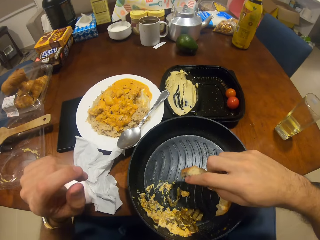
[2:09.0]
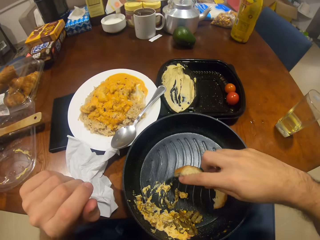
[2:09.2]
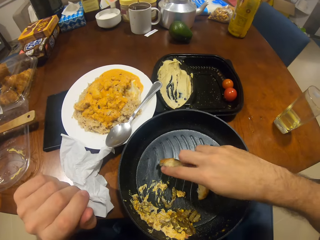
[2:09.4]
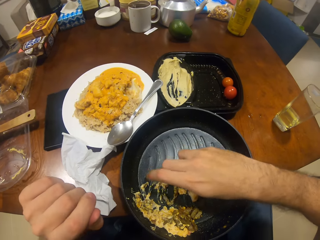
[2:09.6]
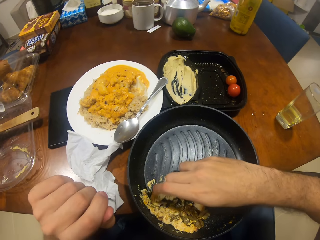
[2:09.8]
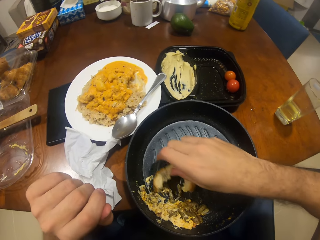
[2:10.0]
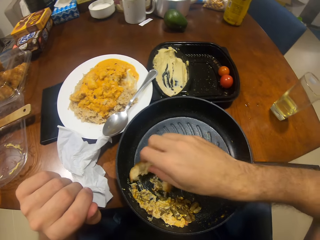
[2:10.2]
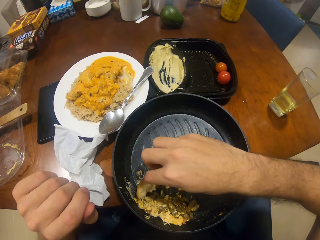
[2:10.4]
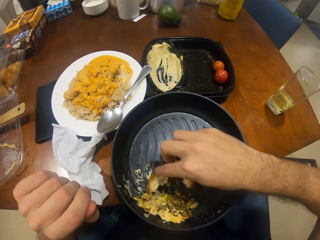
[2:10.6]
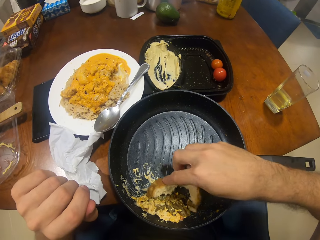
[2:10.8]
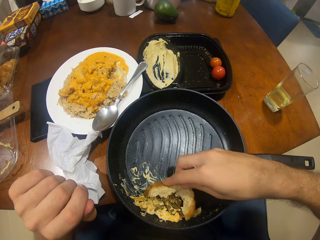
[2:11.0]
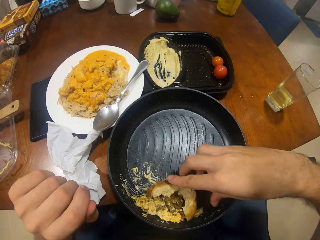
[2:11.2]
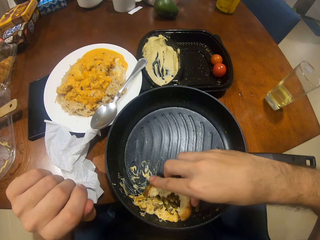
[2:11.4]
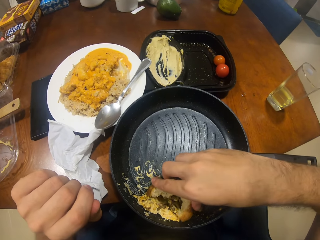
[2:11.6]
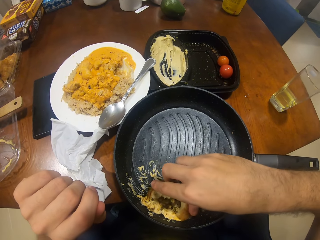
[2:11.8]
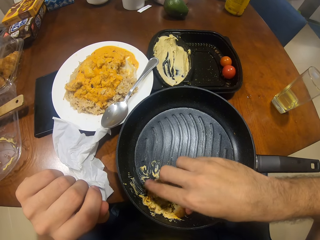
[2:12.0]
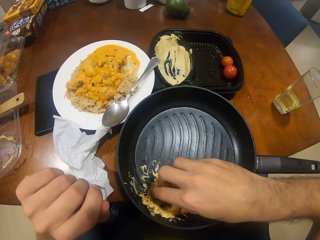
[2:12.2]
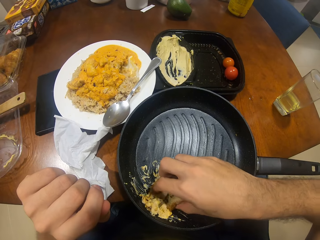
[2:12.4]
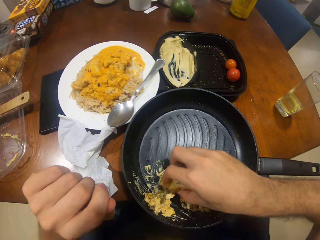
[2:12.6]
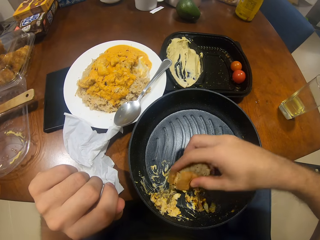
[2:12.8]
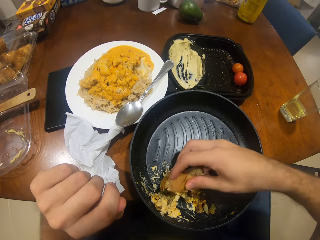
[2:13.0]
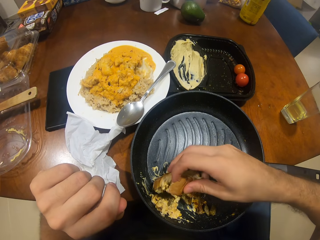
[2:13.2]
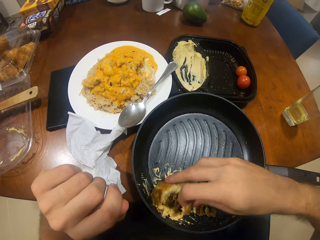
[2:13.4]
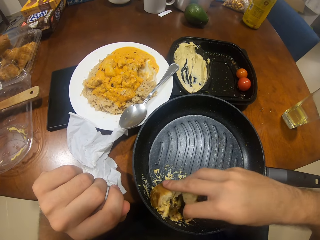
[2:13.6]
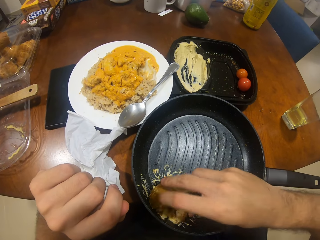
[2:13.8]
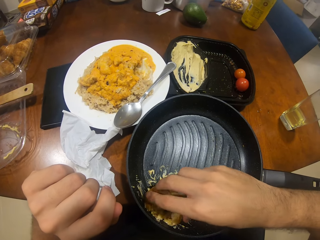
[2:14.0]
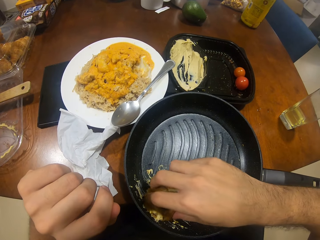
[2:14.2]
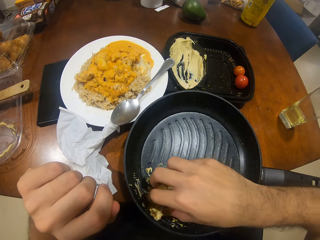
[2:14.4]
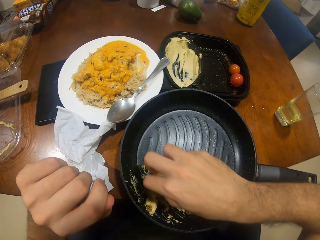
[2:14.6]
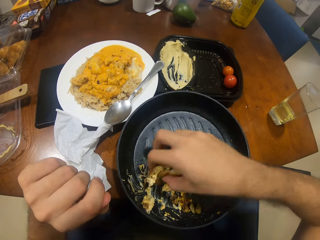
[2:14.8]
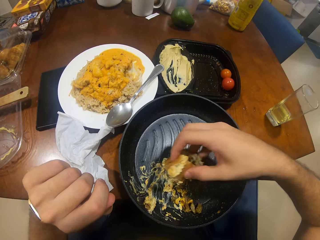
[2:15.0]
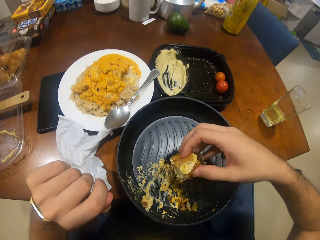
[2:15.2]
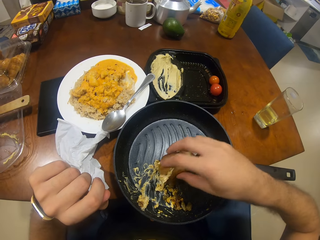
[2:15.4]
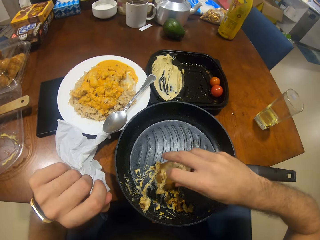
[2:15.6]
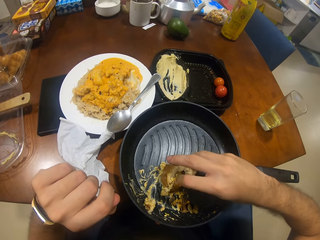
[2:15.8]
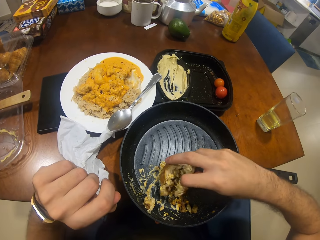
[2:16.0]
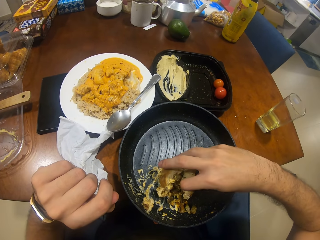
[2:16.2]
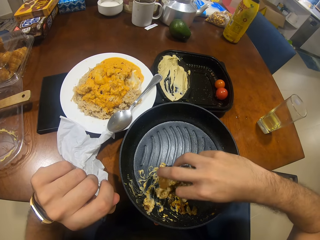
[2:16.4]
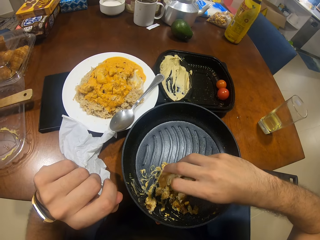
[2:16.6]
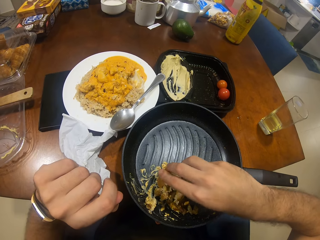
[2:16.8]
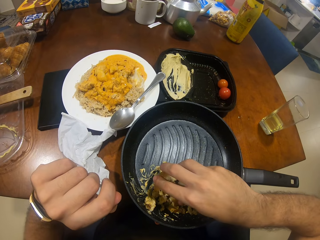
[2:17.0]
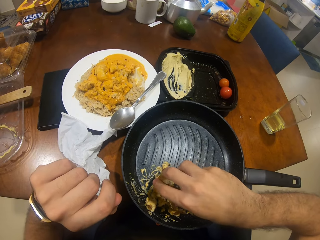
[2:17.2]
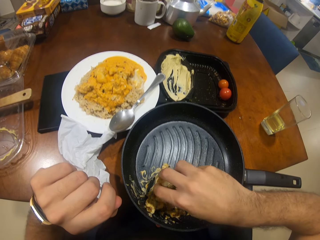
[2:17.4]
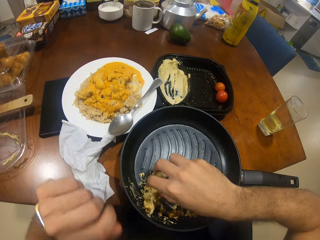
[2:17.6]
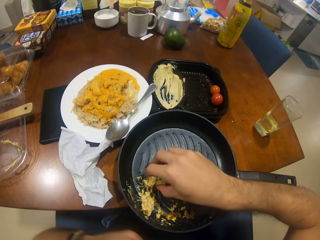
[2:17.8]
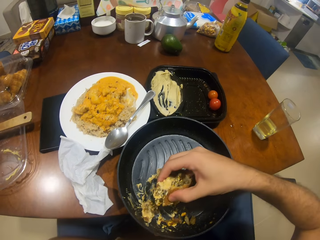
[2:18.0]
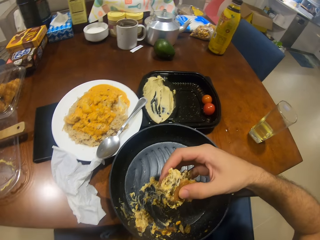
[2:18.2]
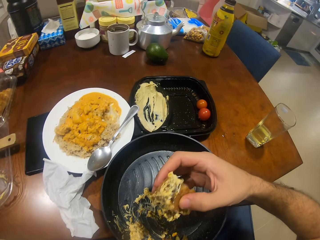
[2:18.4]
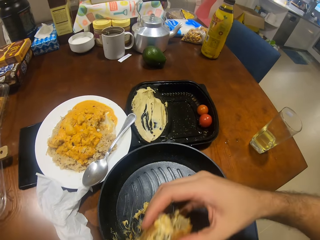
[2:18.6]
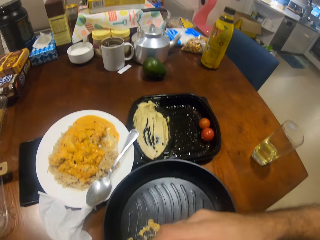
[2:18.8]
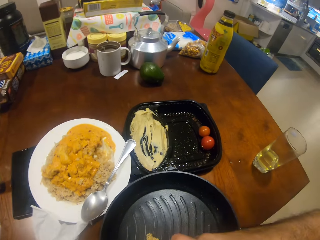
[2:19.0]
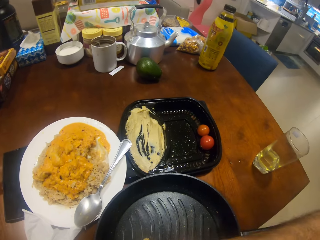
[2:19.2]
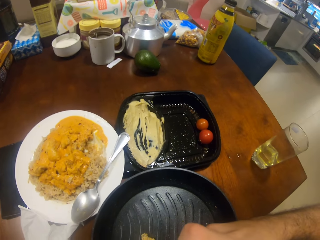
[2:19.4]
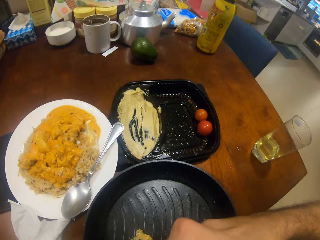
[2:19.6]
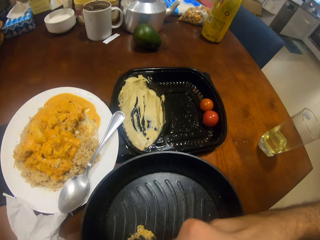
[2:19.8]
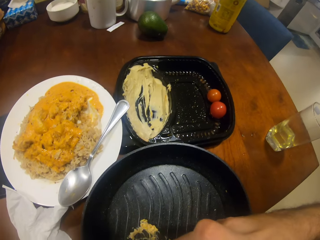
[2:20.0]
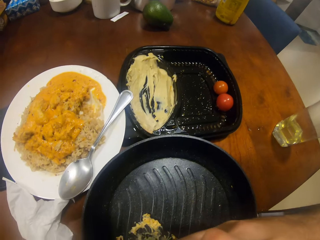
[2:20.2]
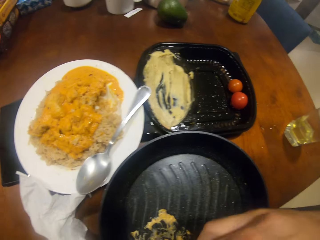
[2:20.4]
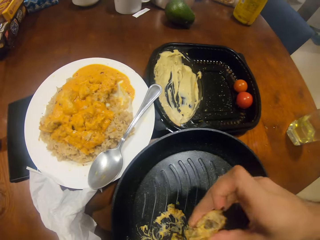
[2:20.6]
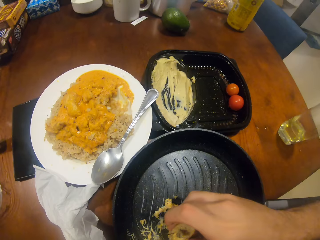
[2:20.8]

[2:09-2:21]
The camera wearer wipes the food in the pan with the bread. They eat the bread.

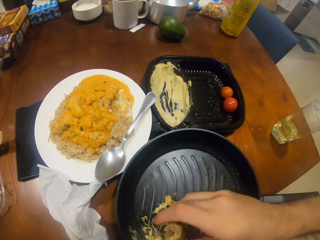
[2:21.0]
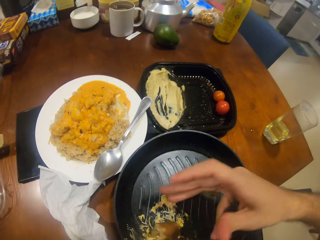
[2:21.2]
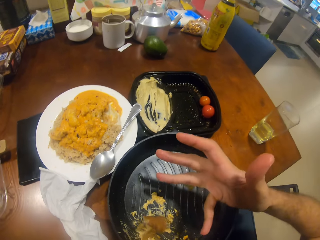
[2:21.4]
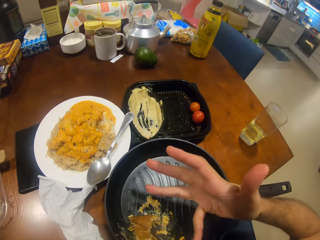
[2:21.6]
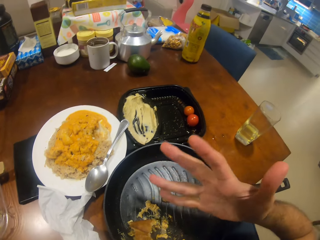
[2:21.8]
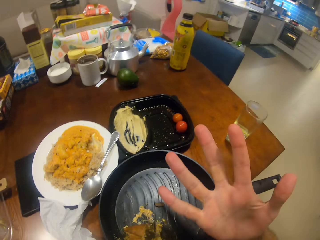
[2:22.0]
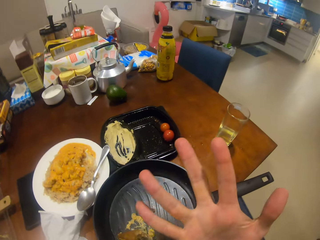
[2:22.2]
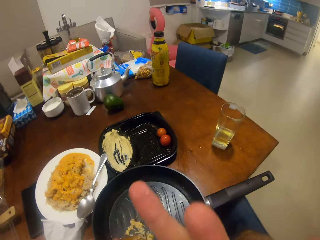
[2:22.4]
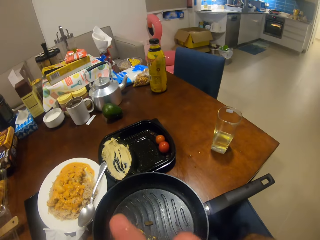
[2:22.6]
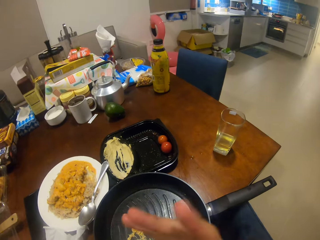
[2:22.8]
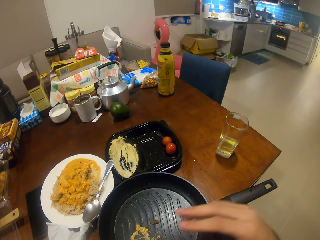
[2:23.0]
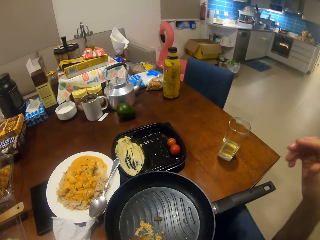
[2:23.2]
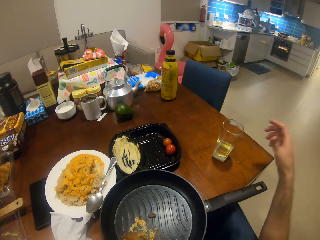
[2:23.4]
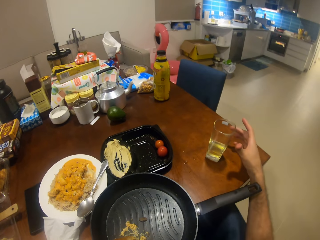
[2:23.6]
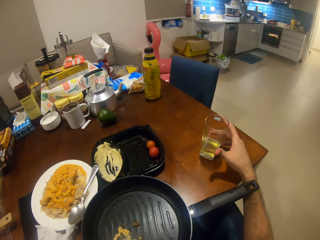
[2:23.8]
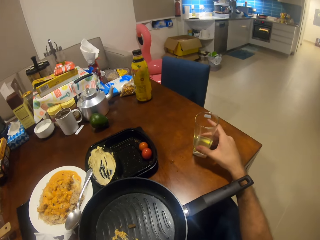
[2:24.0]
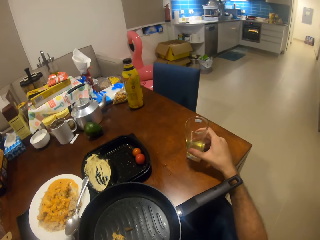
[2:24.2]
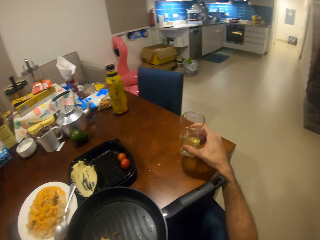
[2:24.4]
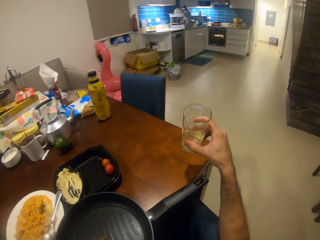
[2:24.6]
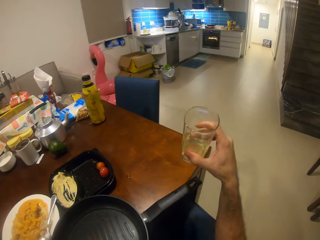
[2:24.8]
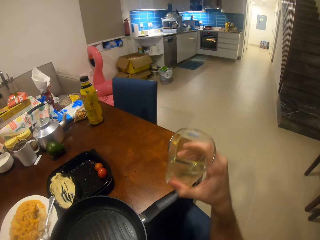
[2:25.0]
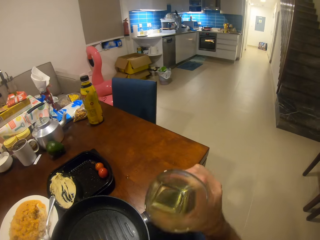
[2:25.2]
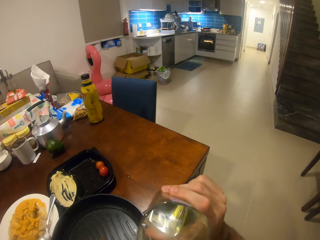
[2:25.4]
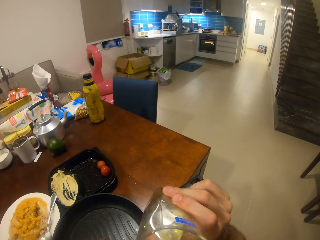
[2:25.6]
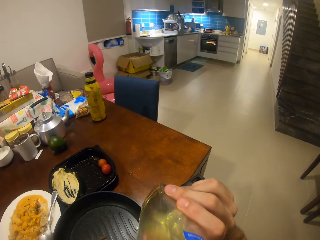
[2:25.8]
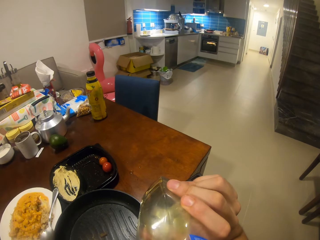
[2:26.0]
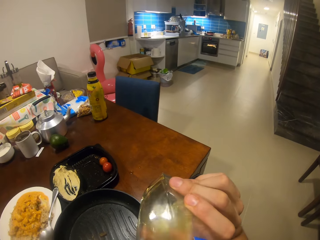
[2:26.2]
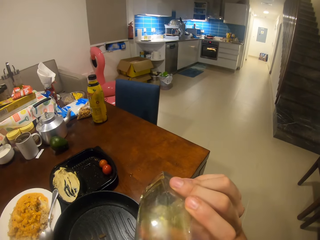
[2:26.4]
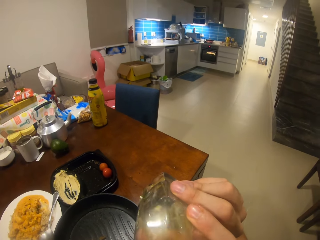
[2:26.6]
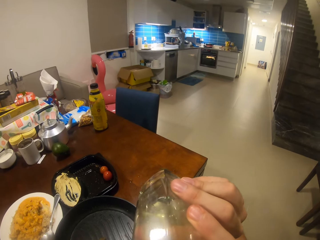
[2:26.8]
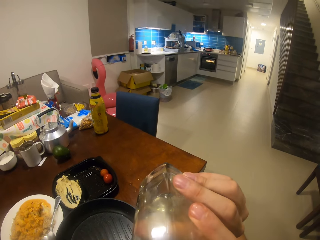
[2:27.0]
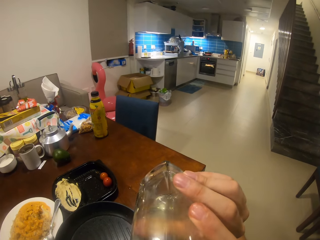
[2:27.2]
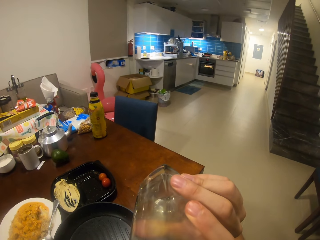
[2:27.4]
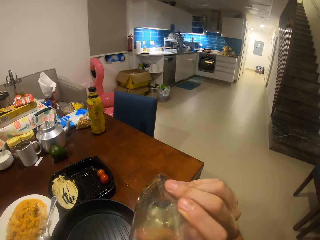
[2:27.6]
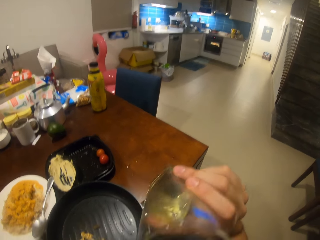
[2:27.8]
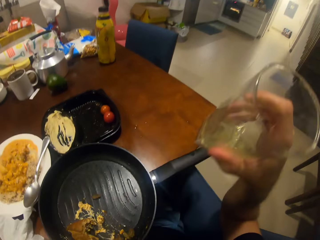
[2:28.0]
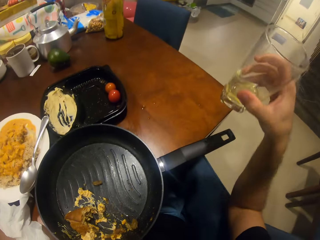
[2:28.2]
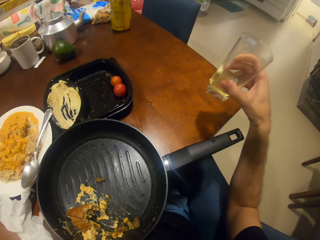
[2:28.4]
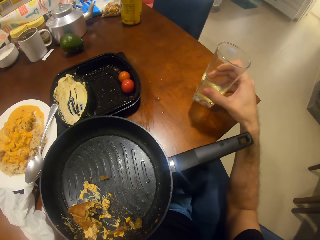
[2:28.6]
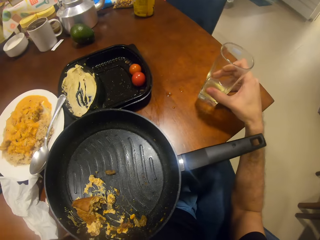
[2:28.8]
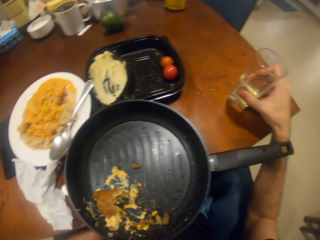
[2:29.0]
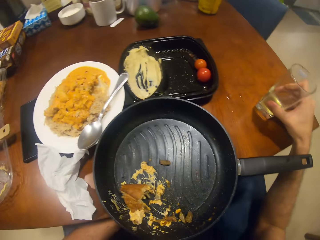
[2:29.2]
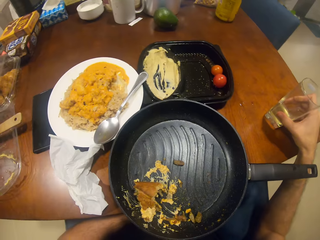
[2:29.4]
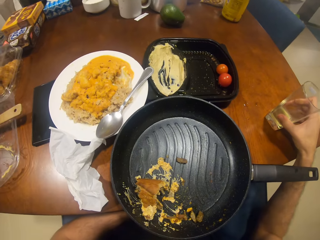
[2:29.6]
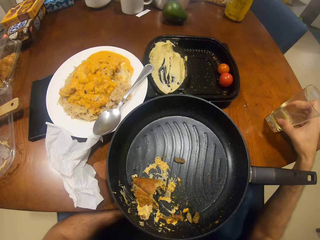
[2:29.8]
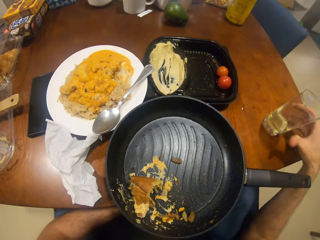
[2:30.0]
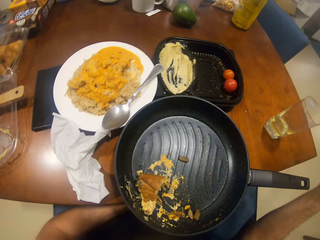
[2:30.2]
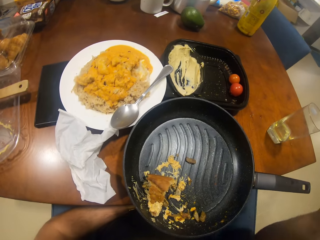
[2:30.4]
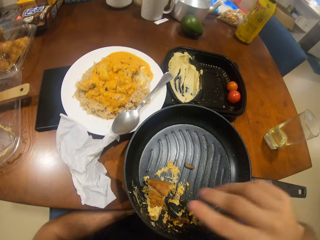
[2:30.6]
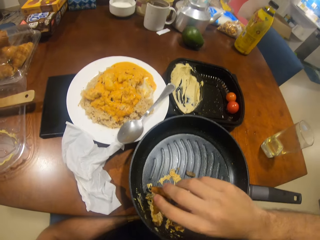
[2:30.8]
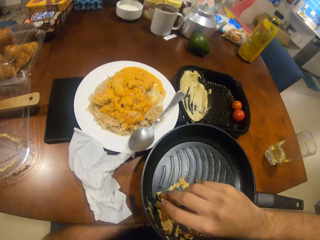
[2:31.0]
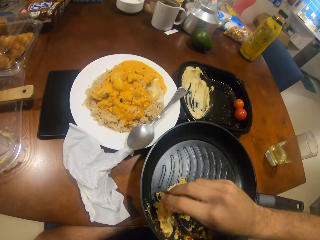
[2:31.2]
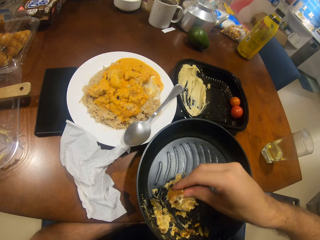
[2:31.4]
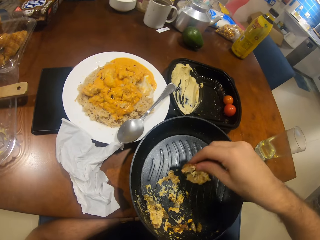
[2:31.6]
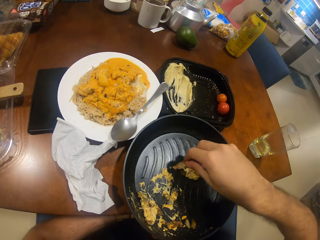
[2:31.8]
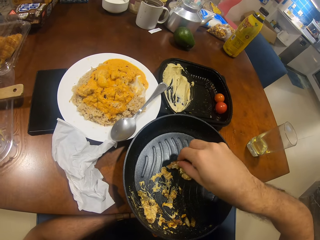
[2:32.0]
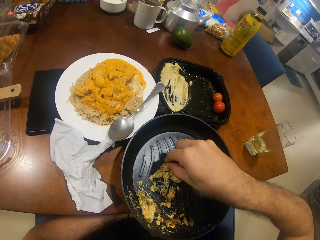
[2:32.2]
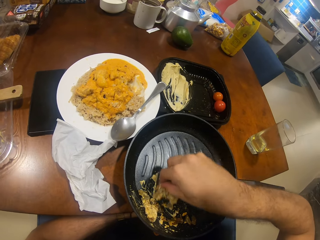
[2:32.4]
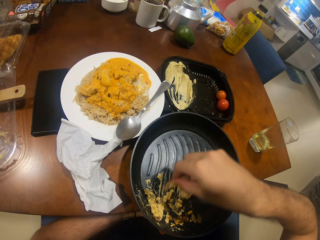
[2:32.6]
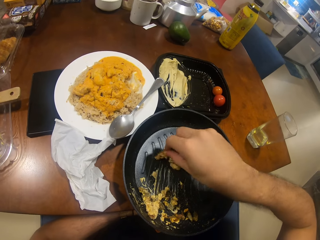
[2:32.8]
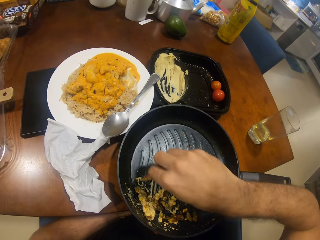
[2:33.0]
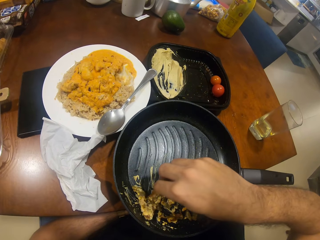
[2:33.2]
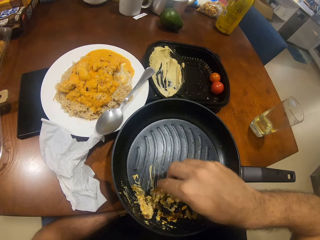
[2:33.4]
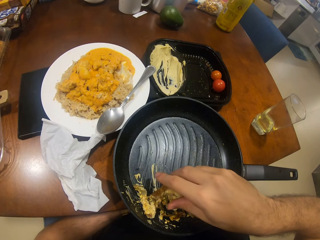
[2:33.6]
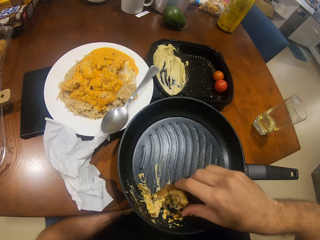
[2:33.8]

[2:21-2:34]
The camera wearer puts the bread in the pan. He licks his fingers. He picks up a glass of juice. He drinks the juice from the glass. He puts the glass on the table. He wipes the food in the pan with the bread.
